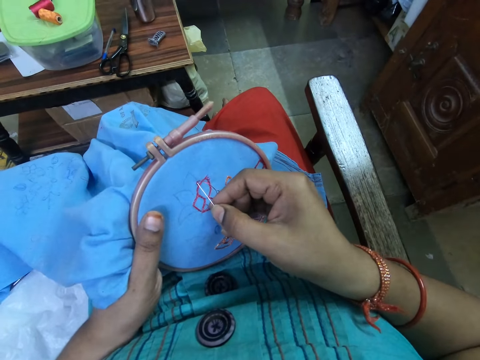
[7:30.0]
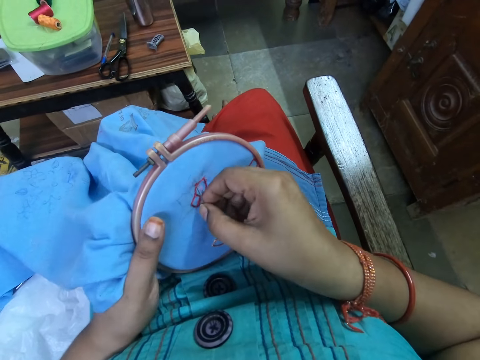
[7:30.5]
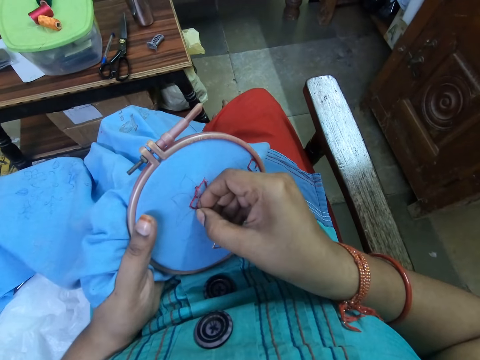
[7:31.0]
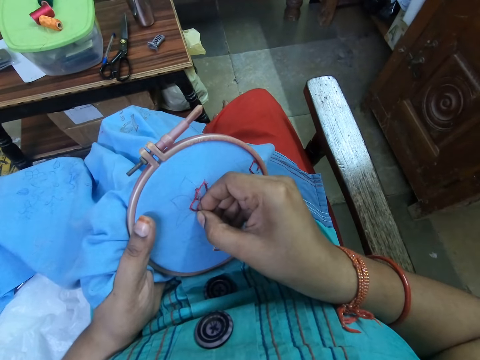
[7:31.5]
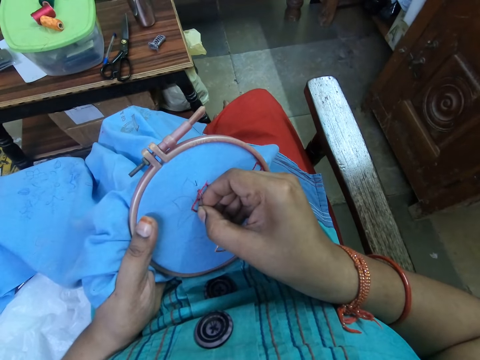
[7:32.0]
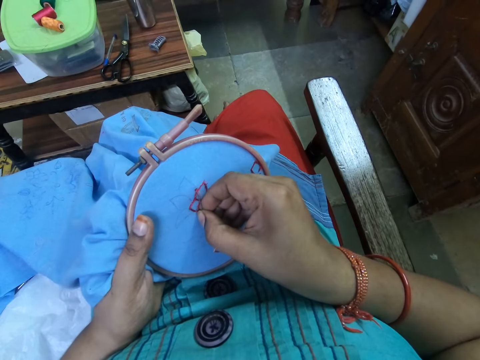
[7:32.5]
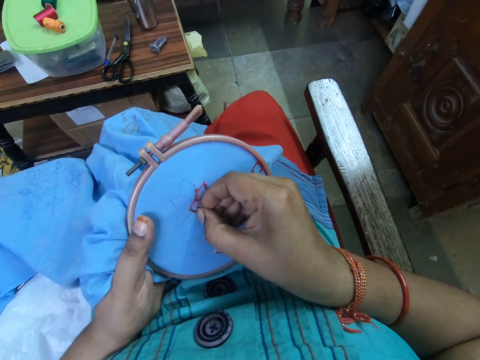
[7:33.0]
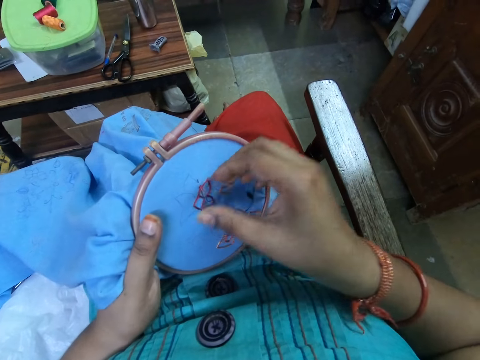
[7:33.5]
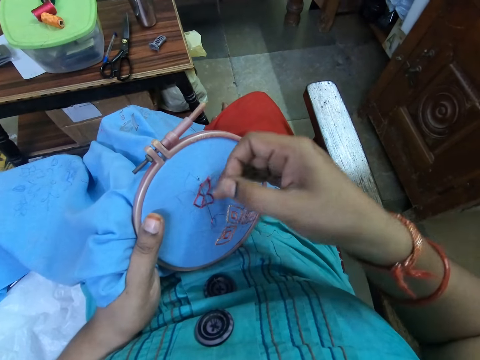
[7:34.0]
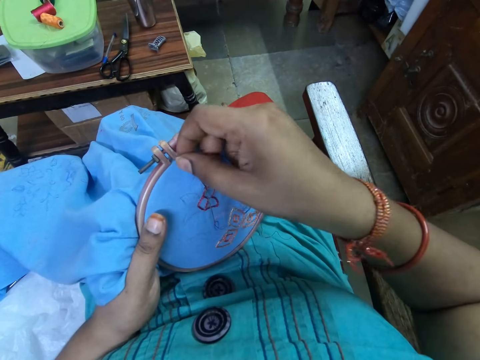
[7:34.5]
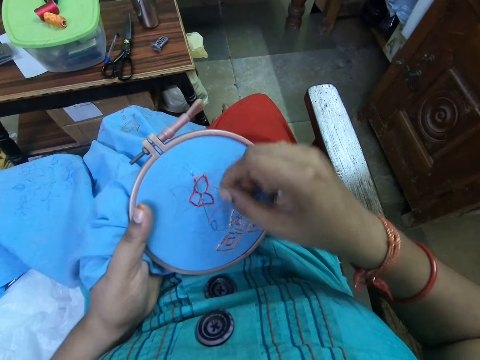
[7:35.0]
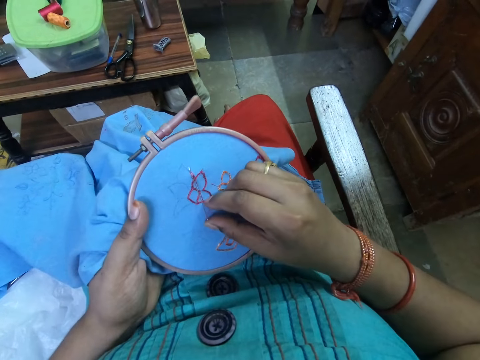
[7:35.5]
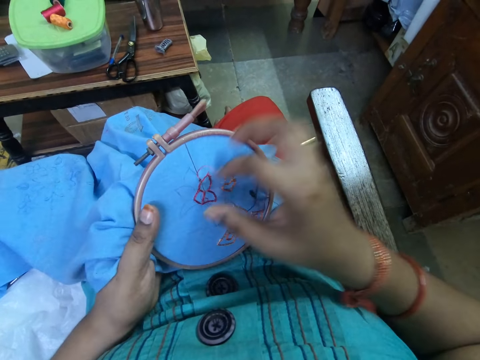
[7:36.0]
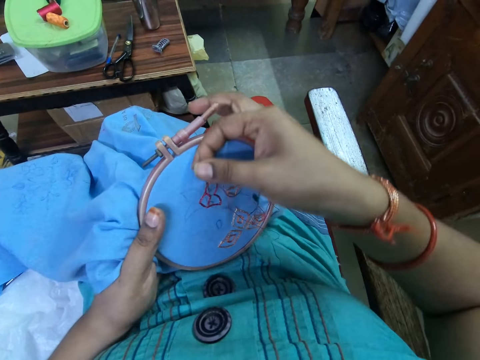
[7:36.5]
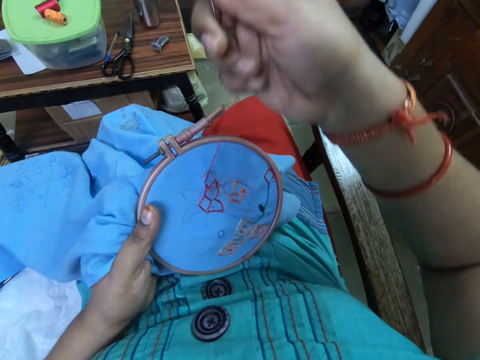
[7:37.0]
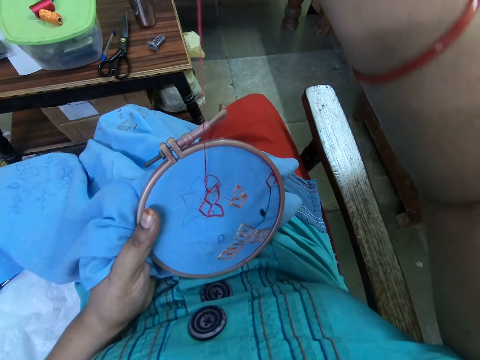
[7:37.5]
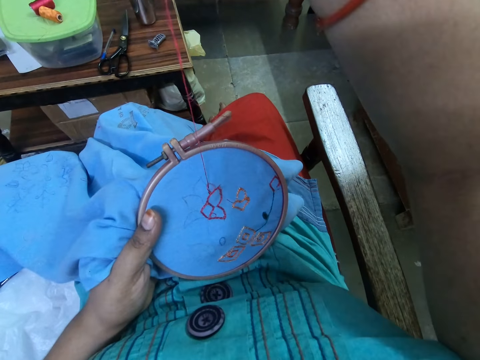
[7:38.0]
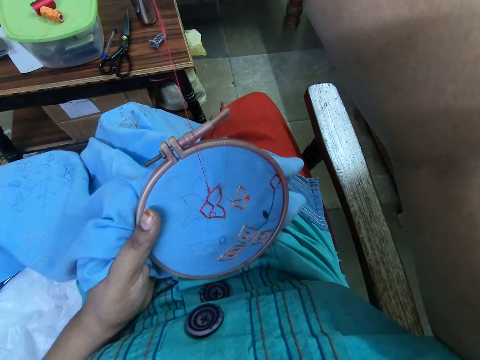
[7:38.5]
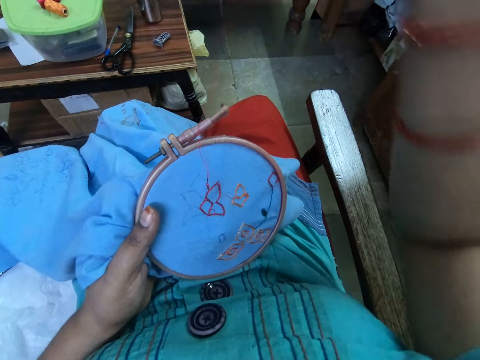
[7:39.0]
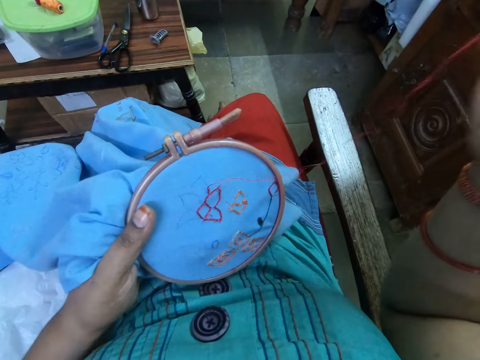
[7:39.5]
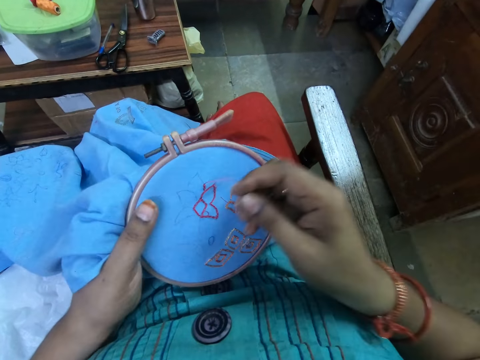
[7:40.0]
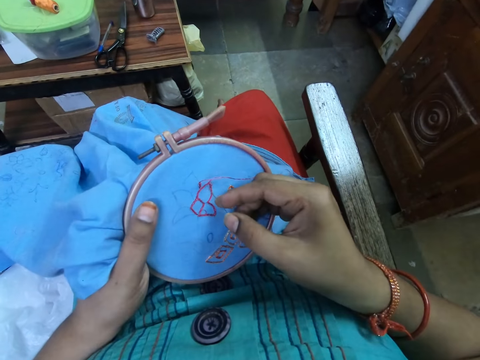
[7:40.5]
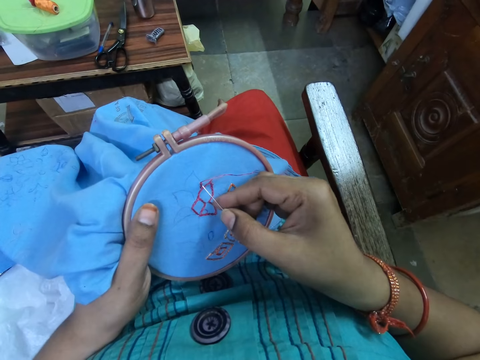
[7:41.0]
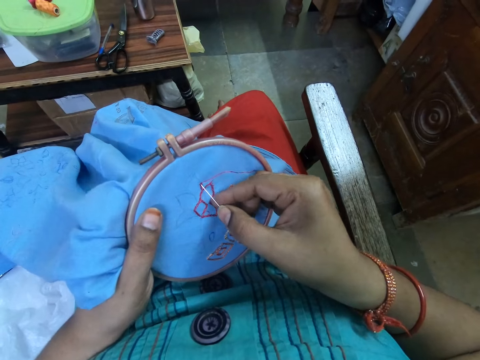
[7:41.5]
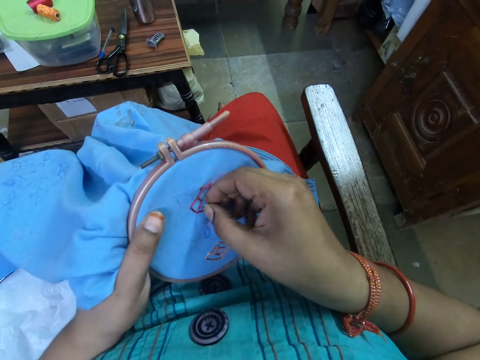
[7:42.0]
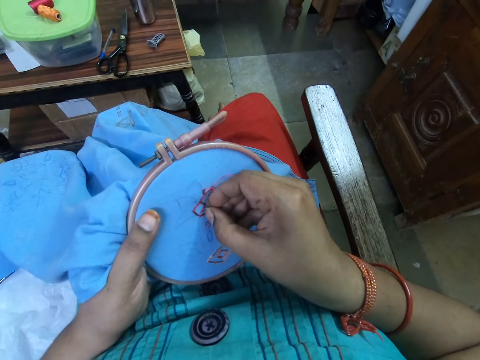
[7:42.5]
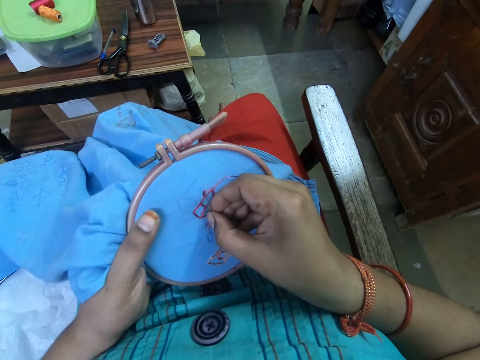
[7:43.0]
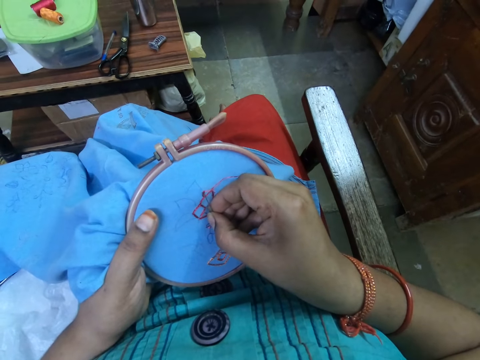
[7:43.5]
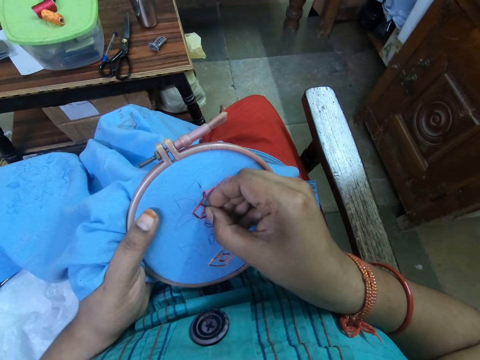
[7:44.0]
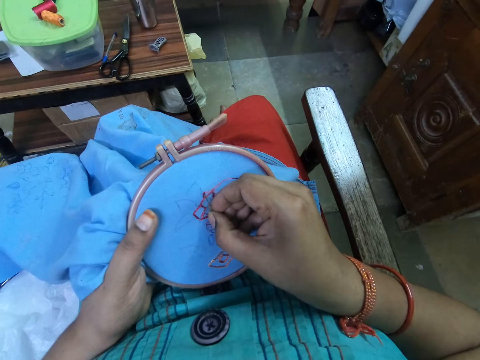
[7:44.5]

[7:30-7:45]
The camera wearer inserts the needle in the cloth. She moves the thread under the needle. She pushes the needle. She pulls the thread. She lowers her right hand. She inserts the needle in the cloth.

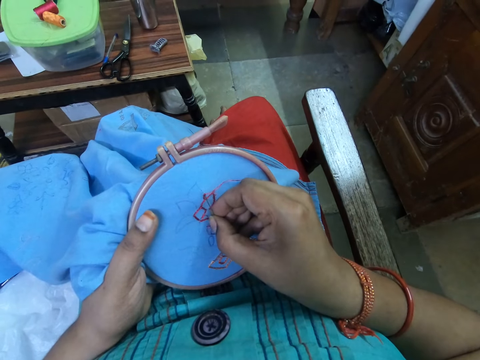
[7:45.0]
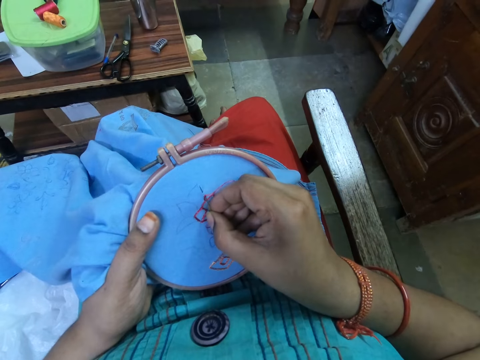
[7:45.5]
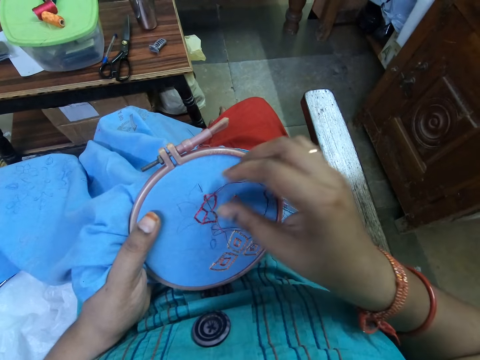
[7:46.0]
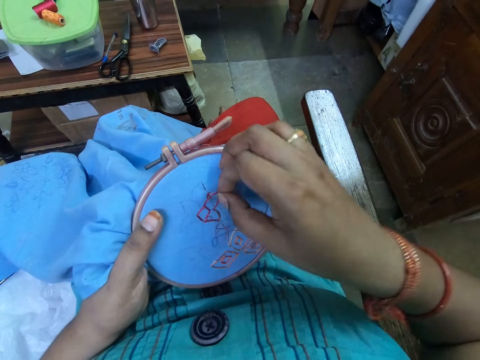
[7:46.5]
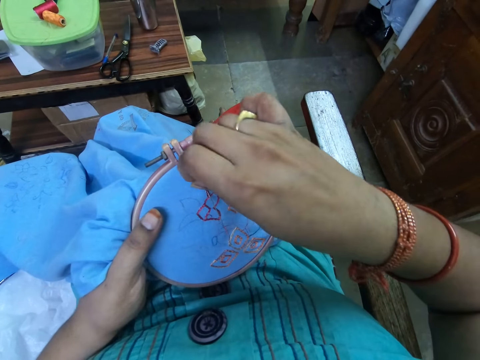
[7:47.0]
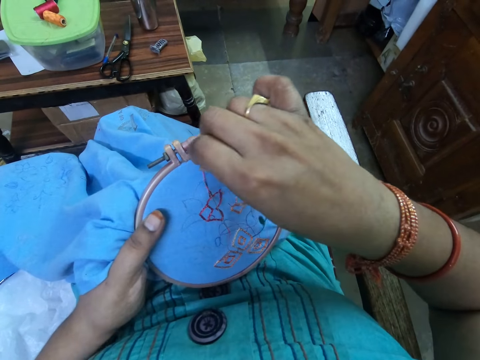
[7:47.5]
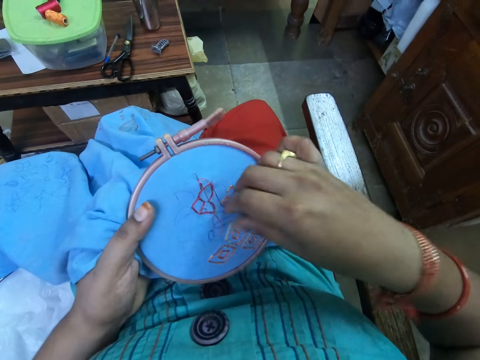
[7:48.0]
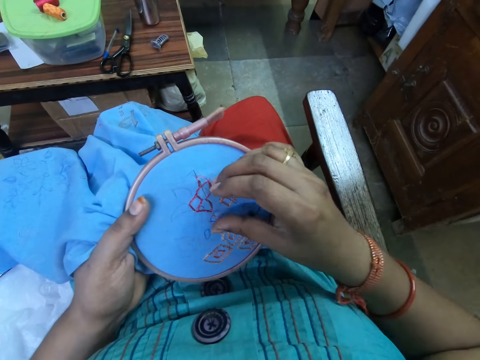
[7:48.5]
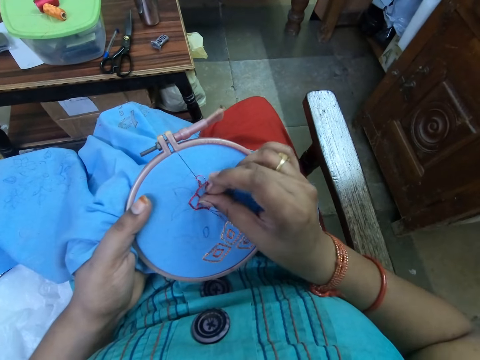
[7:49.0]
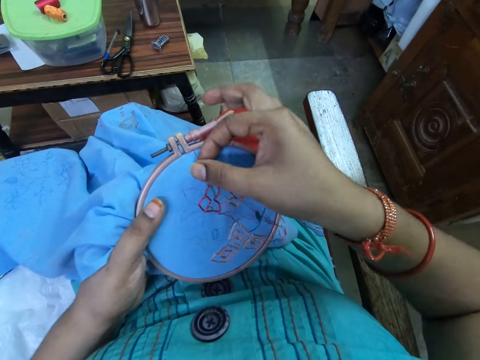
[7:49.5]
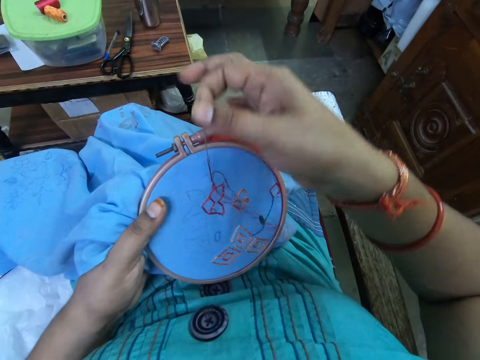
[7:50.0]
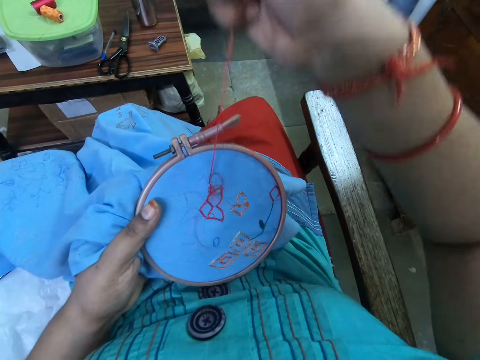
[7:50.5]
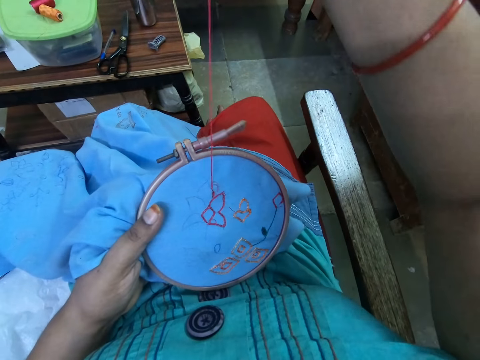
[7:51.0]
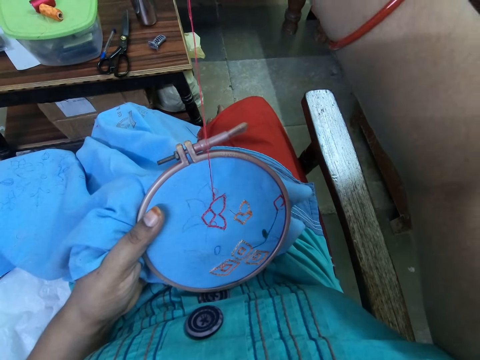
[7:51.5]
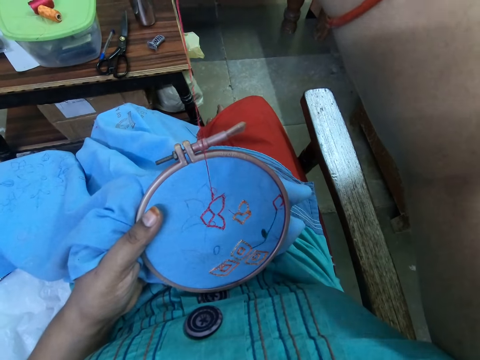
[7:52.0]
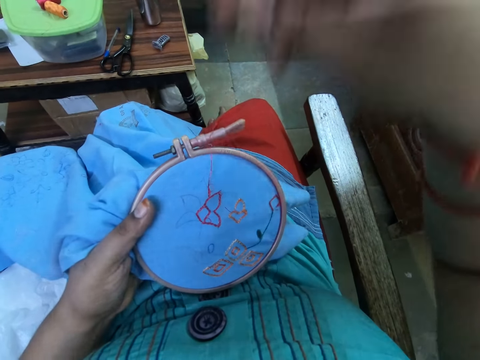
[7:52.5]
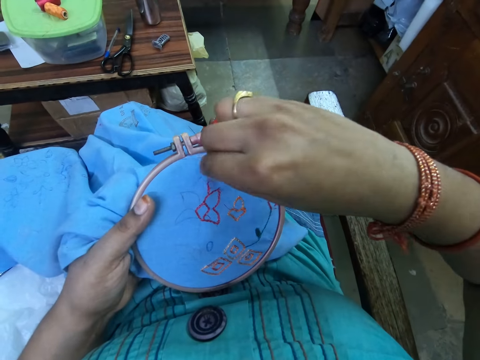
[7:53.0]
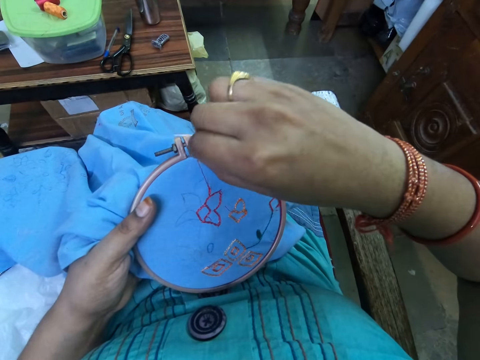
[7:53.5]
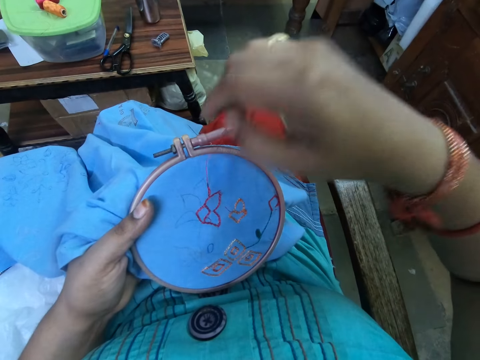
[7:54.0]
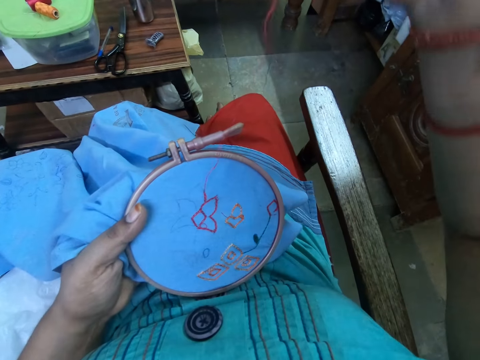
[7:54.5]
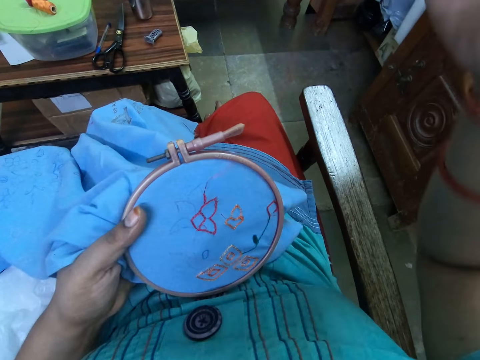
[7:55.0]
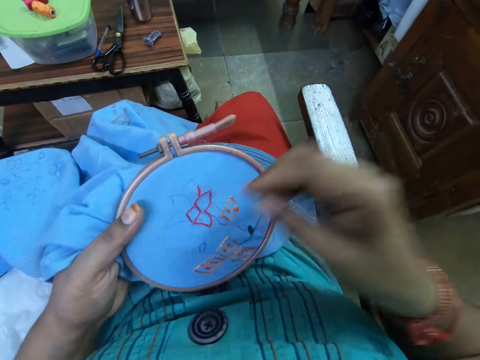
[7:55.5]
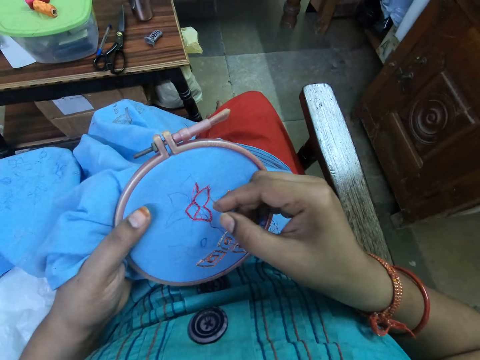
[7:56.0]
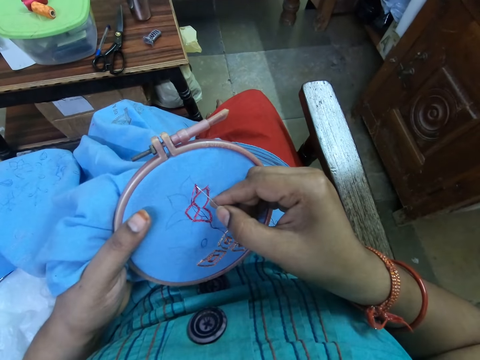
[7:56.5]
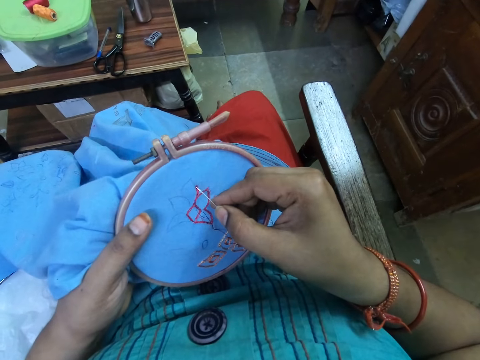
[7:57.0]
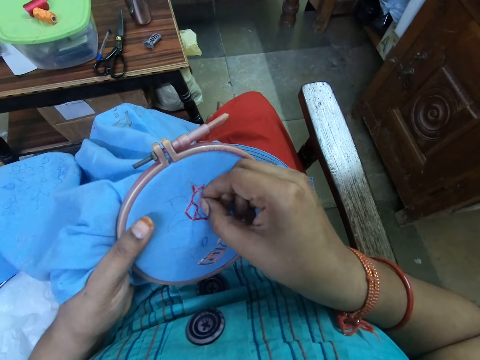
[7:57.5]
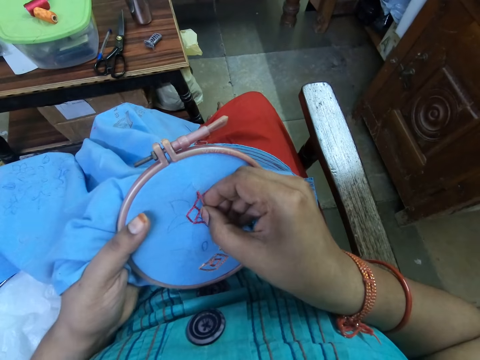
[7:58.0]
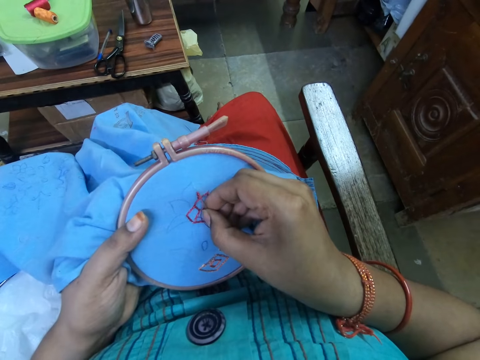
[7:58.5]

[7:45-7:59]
The camera wearer moves the thread under the needle. She pushes the needle. She pulls the thread. She lowers her right hand. She tightens the embroidery thread on the fabric with her right hand. She inserts the needle in the cloth. She embroiders the fabric on the embroidery hoop with the needle in her right hand.
